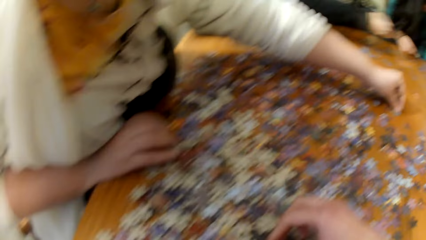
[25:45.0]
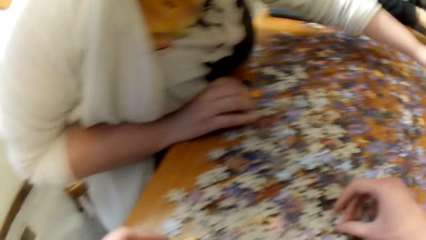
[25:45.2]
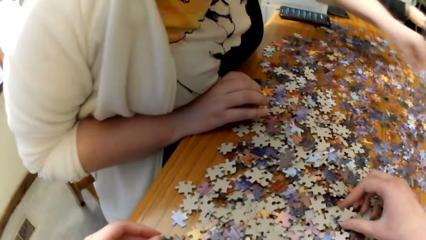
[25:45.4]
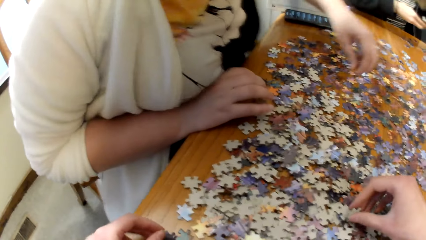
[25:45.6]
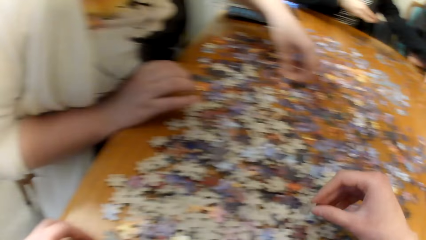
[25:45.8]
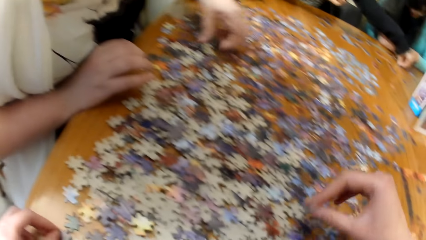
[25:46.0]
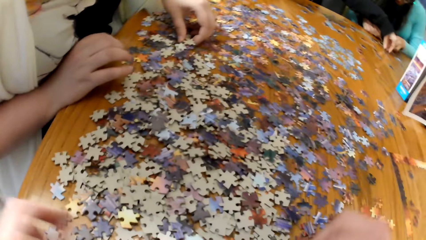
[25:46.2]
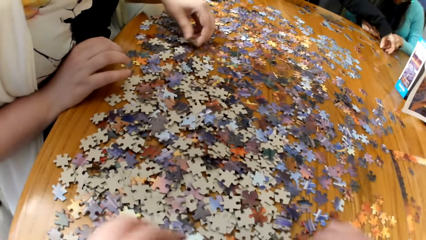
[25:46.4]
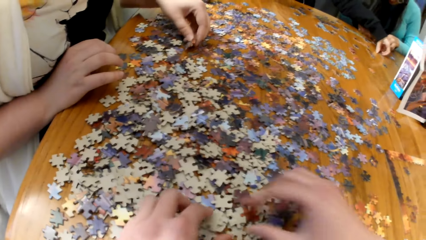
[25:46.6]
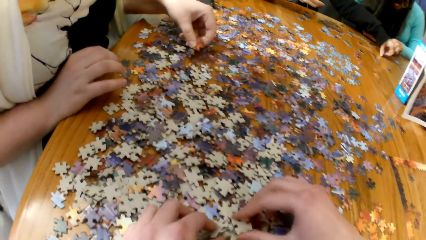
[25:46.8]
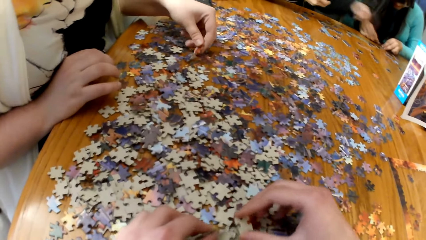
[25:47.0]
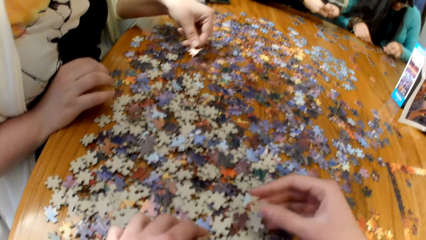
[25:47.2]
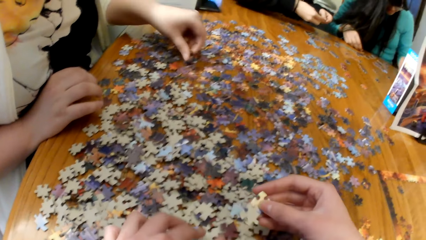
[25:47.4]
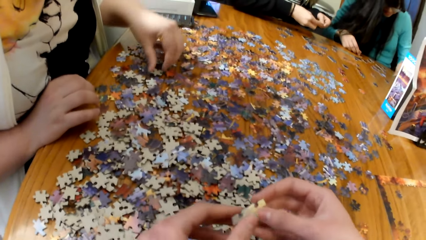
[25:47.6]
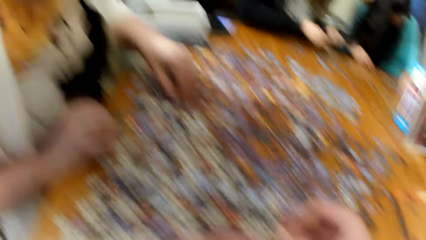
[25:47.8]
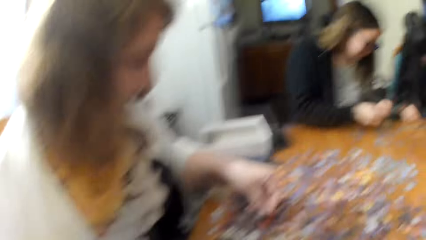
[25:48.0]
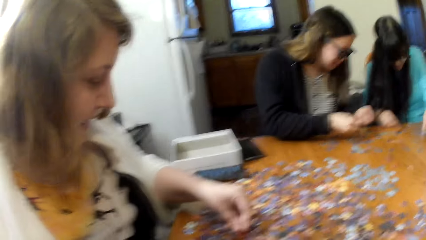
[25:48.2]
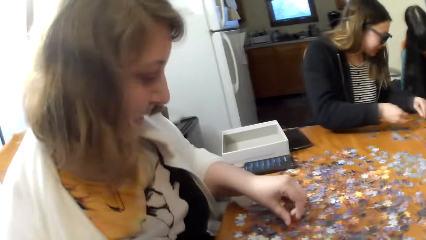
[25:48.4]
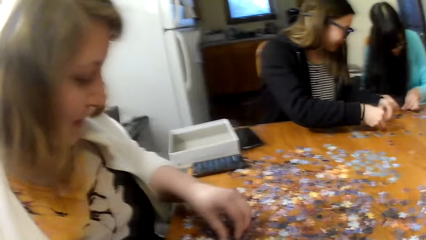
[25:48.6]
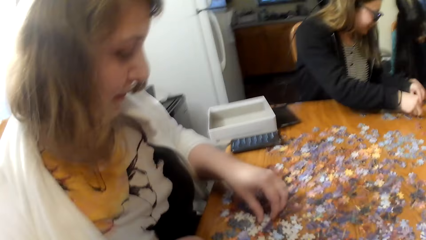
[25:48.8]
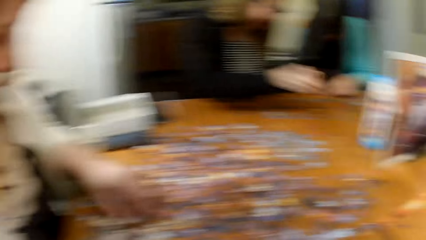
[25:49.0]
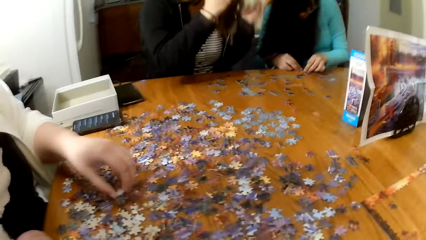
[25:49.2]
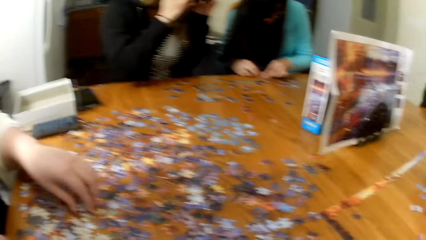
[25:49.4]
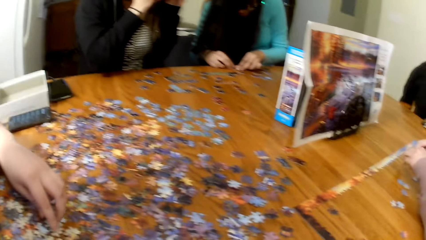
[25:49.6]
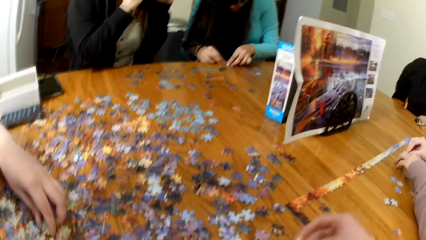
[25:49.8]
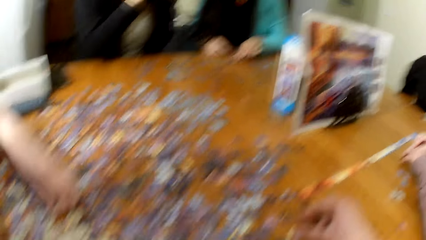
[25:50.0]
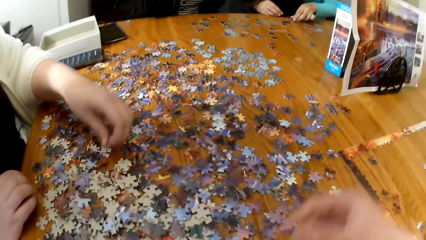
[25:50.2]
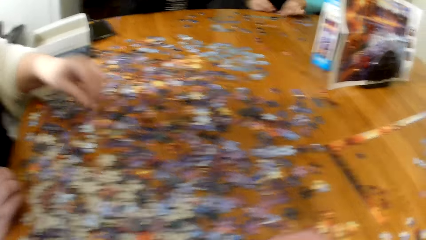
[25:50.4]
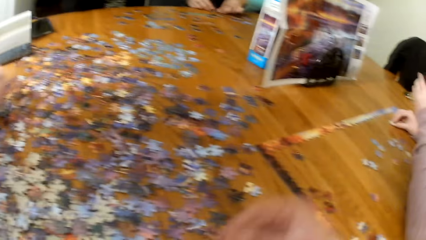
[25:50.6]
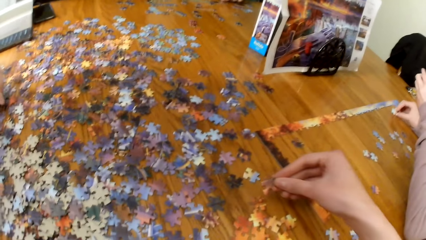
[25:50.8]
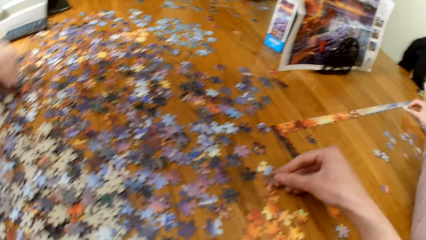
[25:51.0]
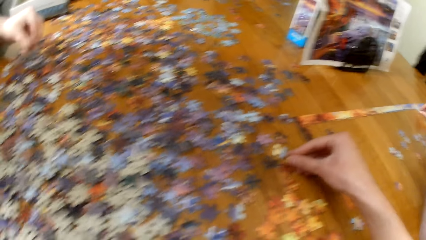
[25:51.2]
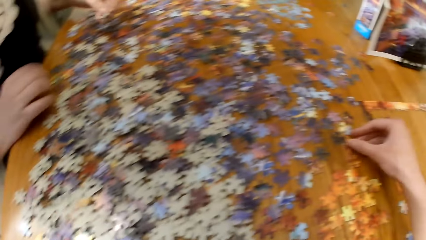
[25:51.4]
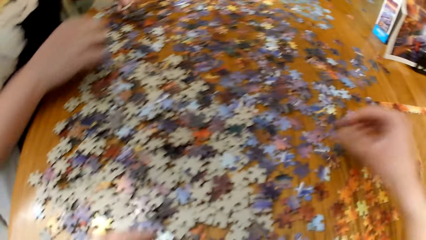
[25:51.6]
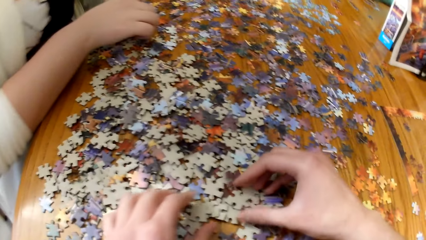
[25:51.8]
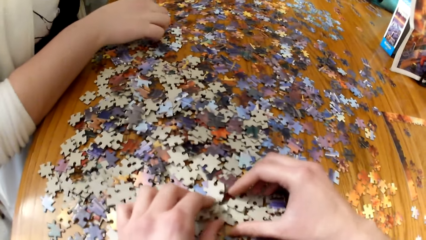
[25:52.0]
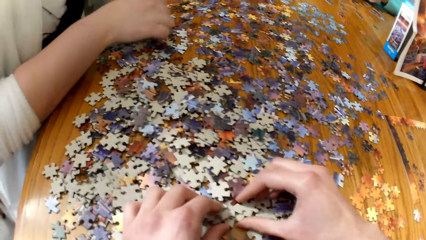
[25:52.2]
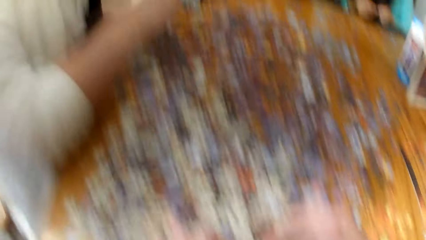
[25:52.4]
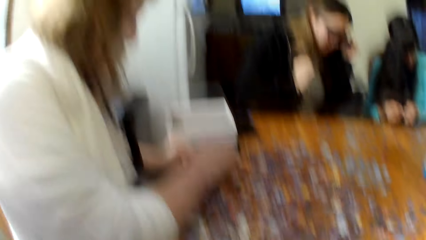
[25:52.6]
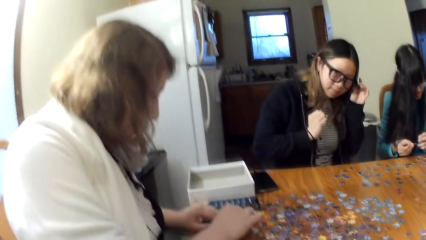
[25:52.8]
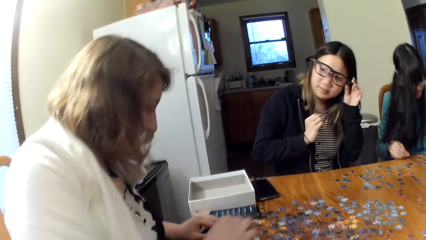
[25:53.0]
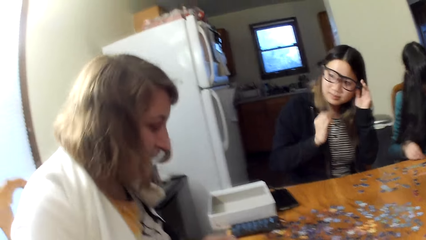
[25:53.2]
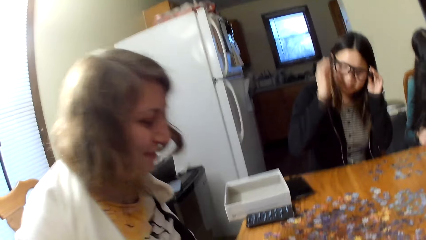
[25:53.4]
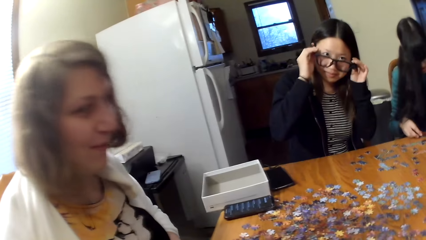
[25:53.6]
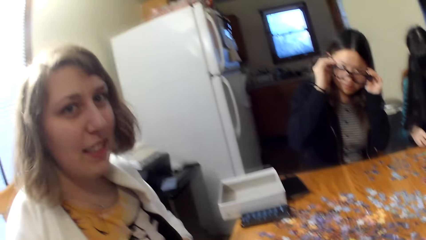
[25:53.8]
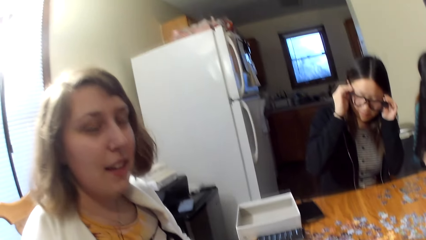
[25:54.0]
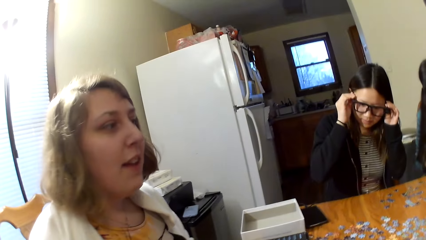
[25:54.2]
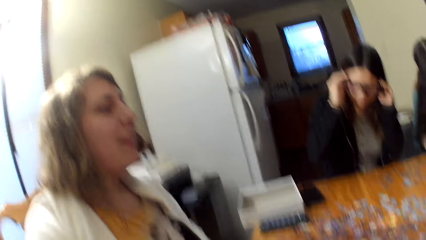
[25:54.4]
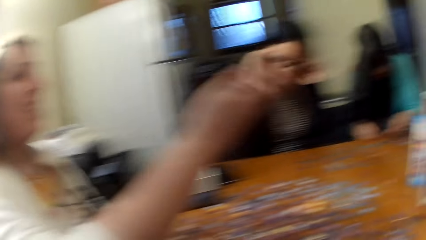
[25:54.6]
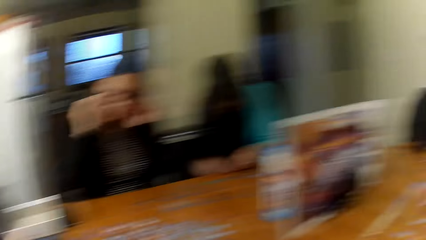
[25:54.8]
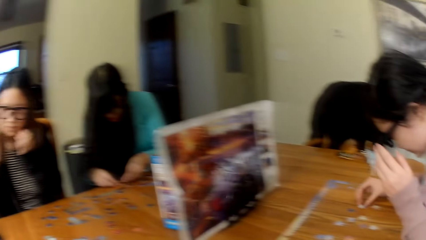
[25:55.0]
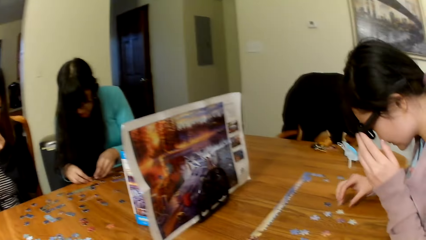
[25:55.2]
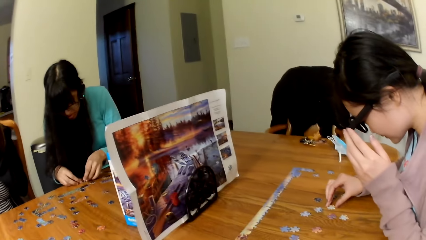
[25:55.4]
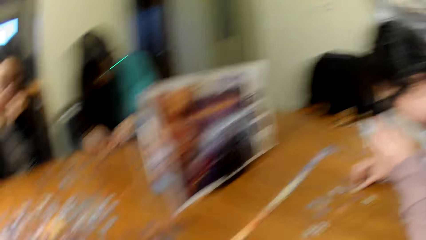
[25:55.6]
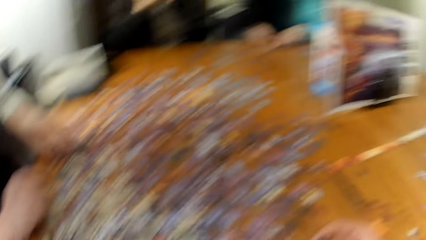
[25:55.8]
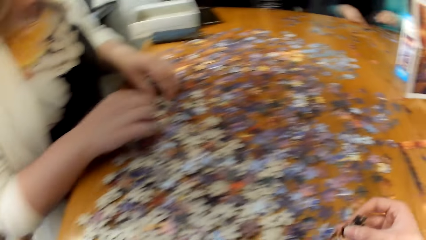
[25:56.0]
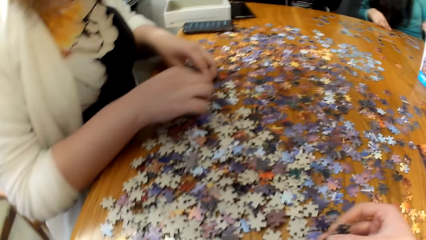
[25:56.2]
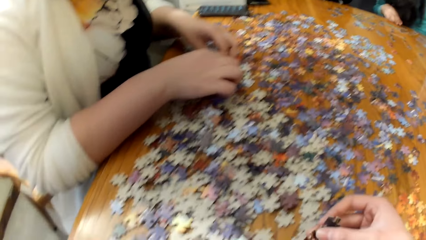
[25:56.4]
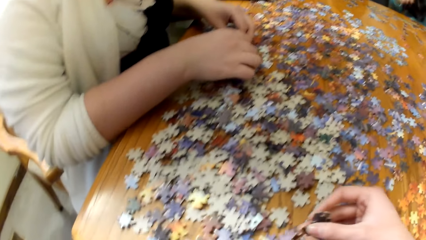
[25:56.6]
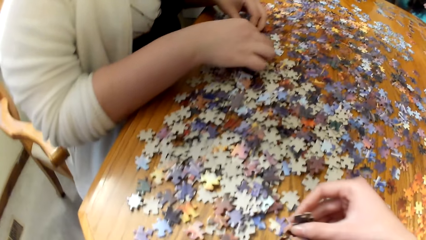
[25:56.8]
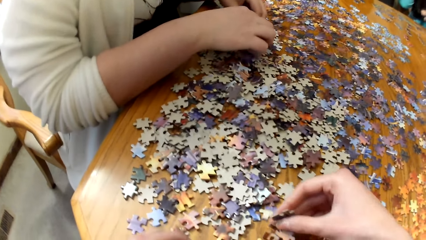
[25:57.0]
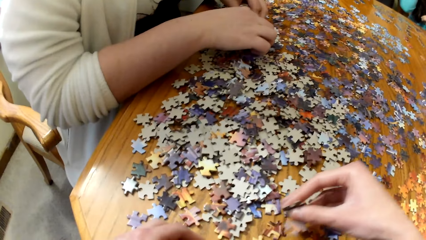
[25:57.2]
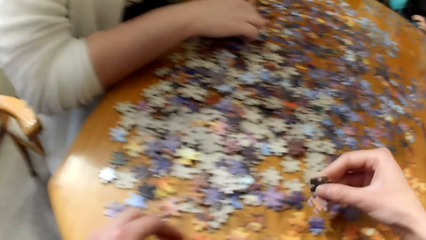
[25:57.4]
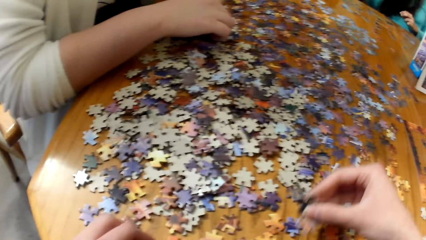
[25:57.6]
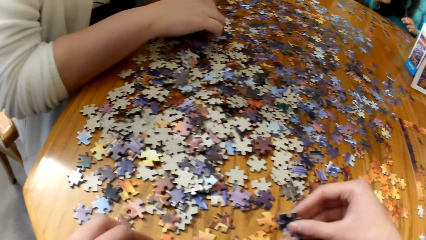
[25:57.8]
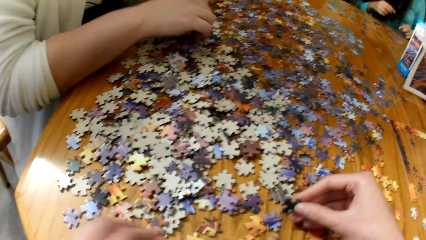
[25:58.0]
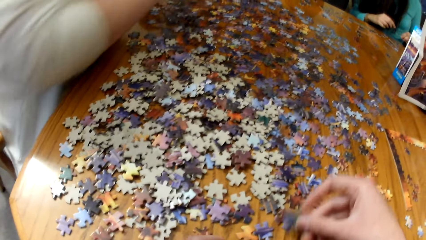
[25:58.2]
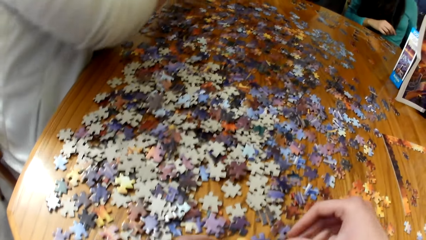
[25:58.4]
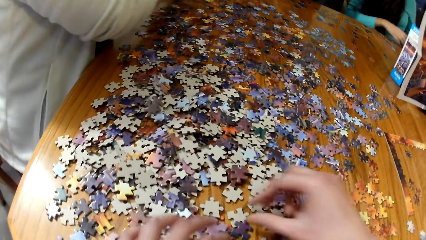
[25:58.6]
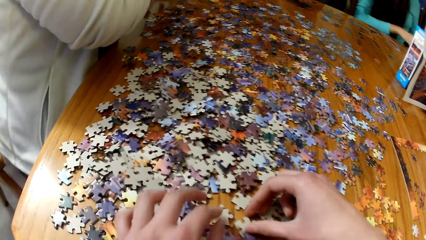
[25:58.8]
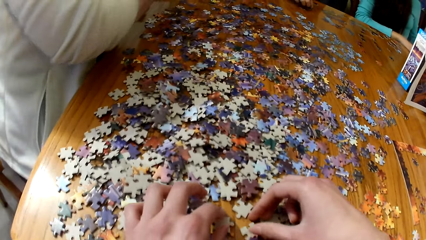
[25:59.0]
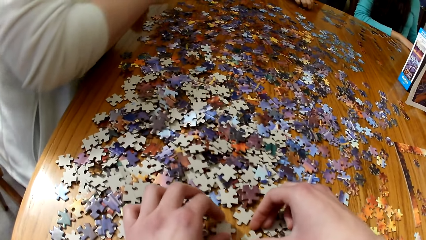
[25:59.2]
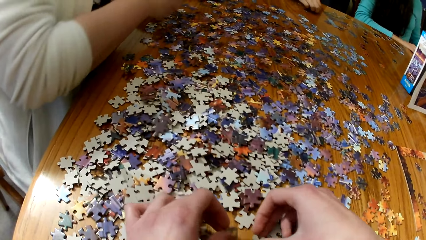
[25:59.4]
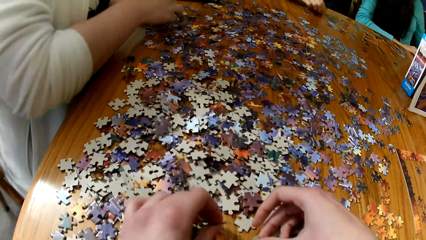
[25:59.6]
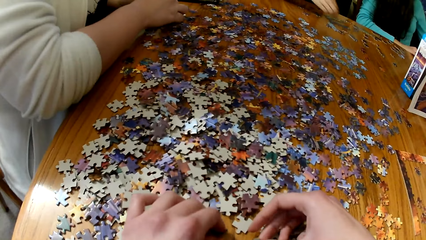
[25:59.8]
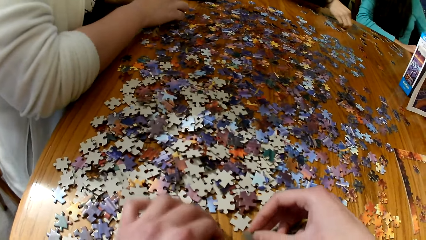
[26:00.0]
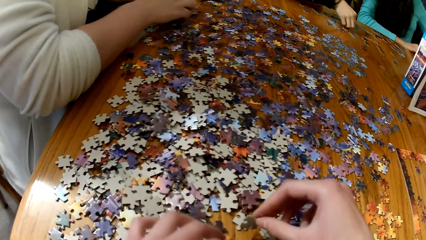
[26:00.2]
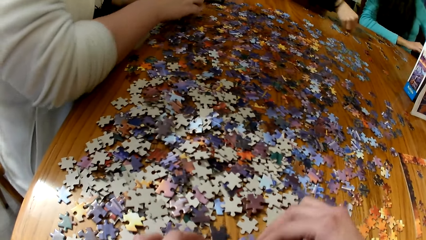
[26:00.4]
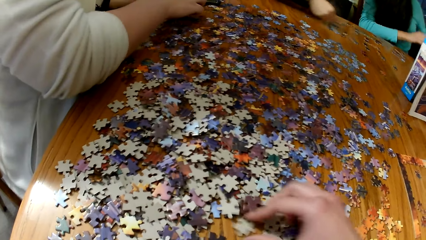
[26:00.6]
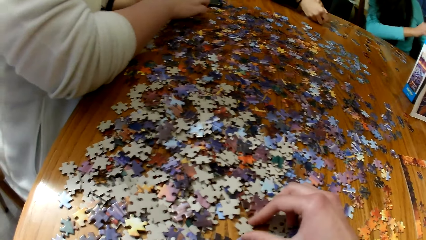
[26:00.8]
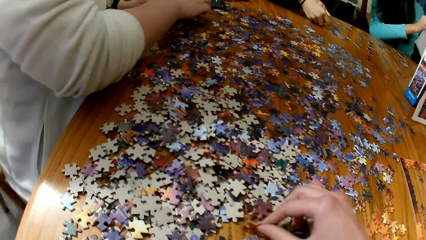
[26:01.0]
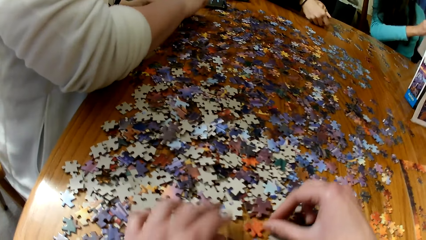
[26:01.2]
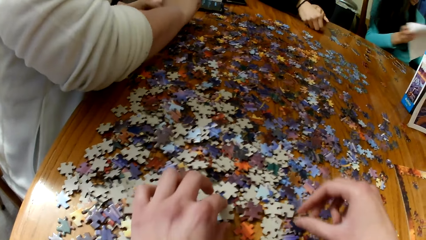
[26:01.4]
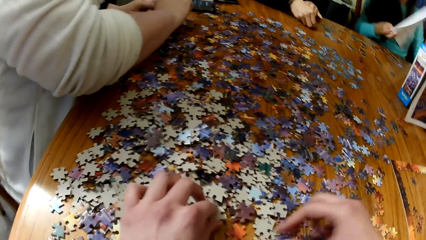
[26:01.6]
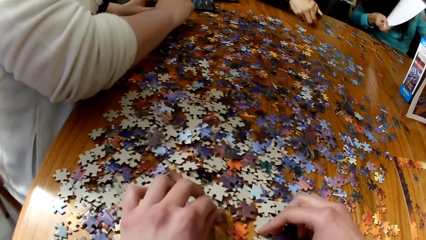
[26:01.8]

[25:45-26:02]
A lady picks up puzzle pieces. The camera wearer picks up the puzzle pieces. They place the puzzle pieces on the table. They play the puzzle. They pick up the puzzle pieces.
